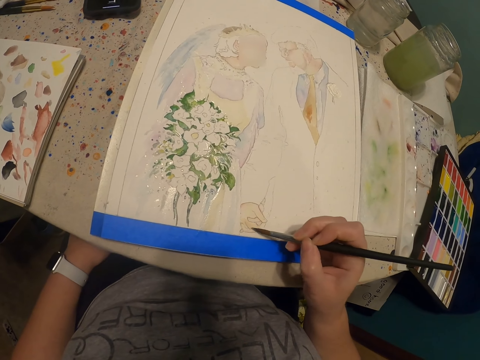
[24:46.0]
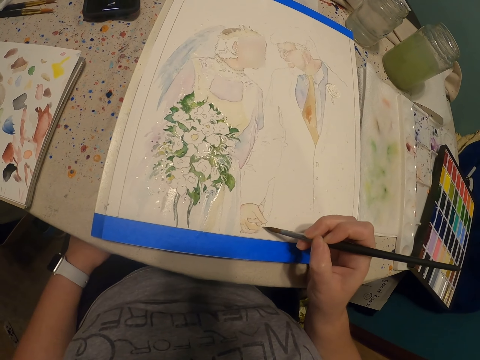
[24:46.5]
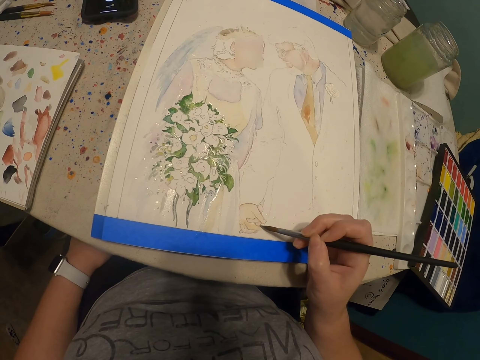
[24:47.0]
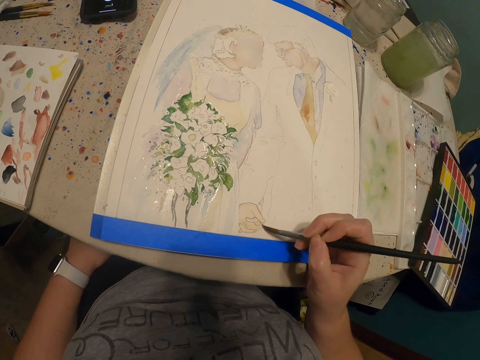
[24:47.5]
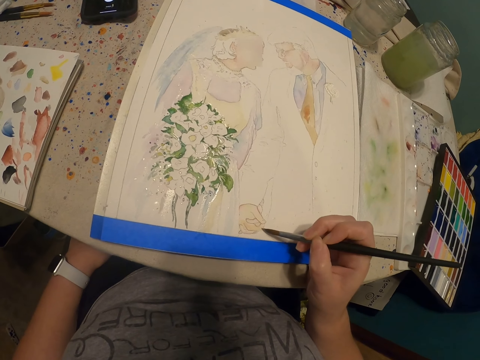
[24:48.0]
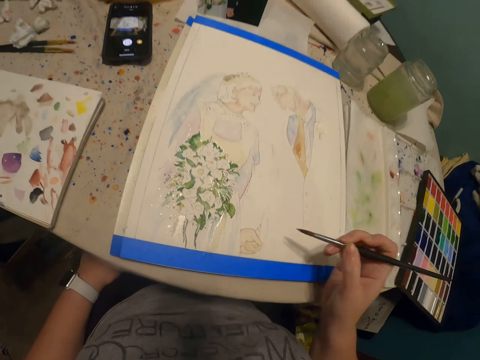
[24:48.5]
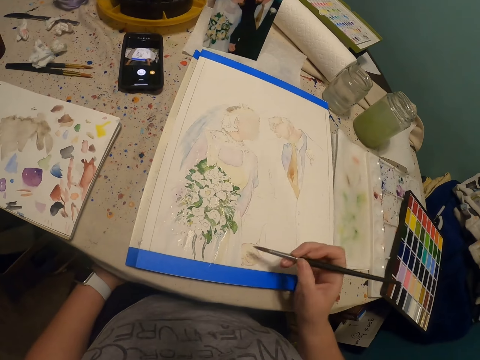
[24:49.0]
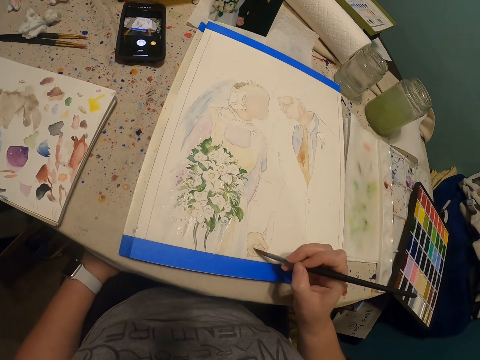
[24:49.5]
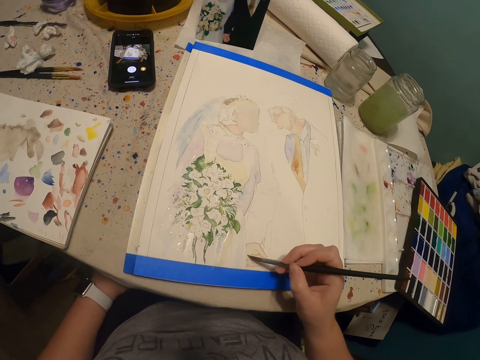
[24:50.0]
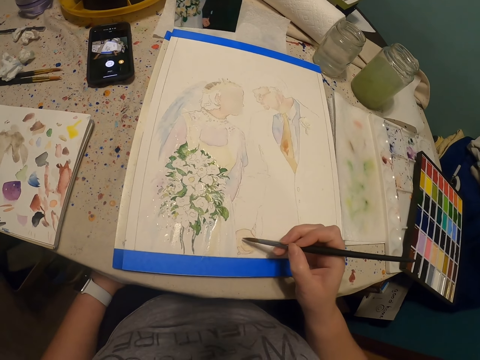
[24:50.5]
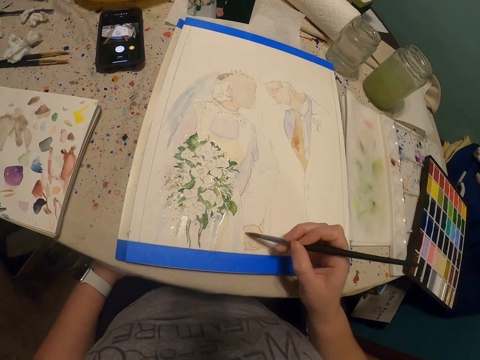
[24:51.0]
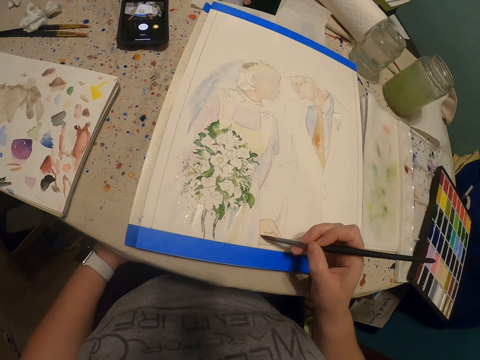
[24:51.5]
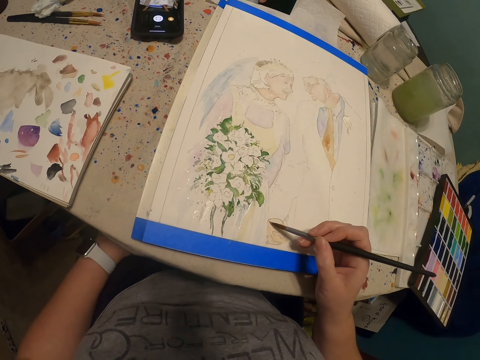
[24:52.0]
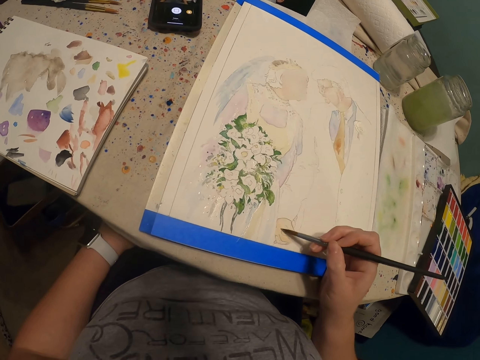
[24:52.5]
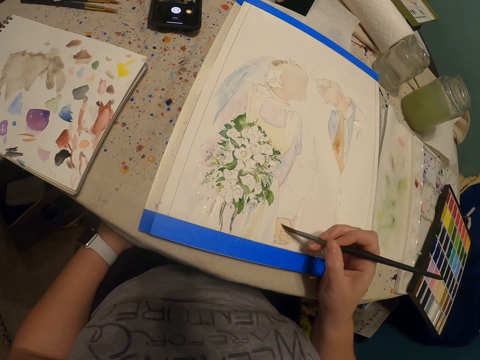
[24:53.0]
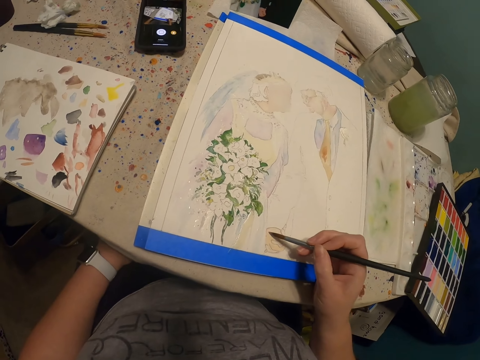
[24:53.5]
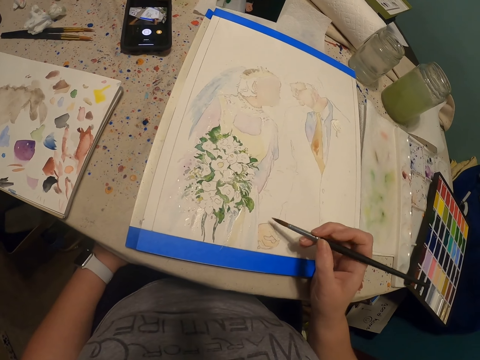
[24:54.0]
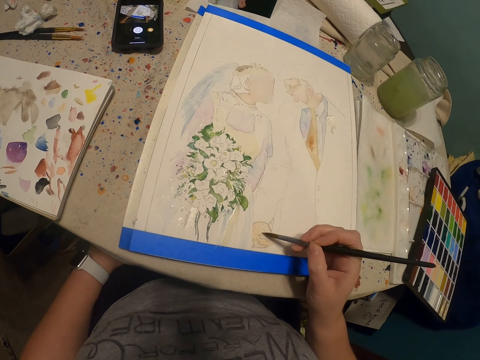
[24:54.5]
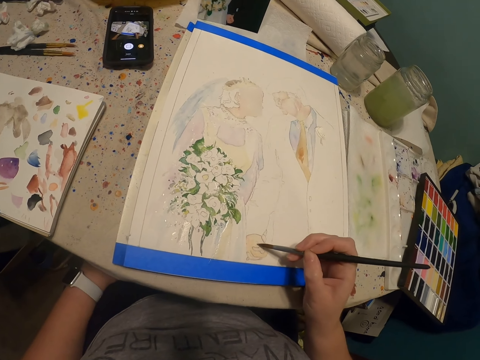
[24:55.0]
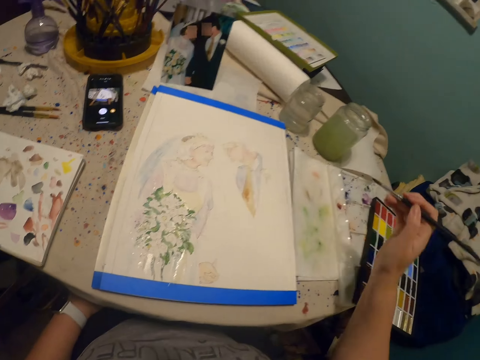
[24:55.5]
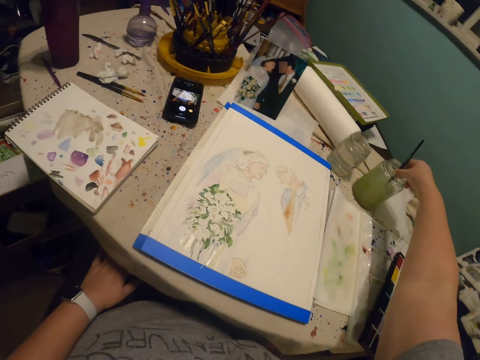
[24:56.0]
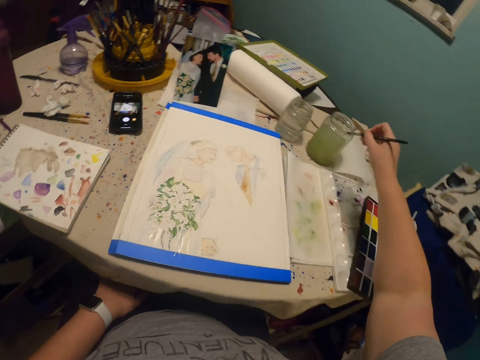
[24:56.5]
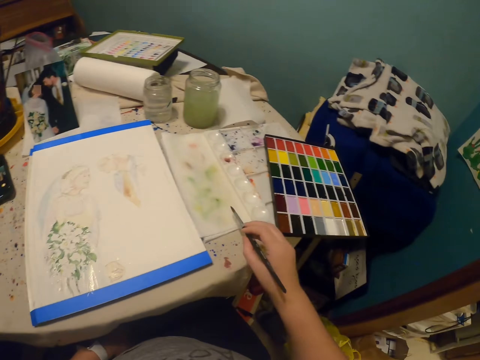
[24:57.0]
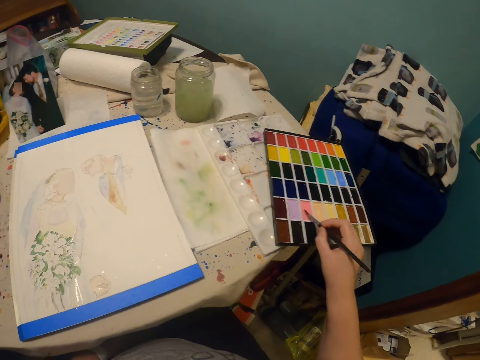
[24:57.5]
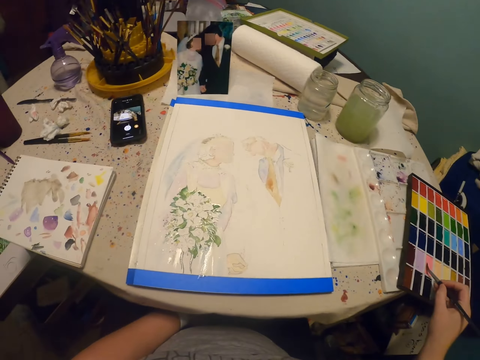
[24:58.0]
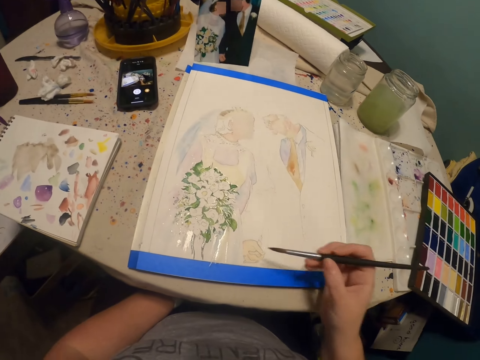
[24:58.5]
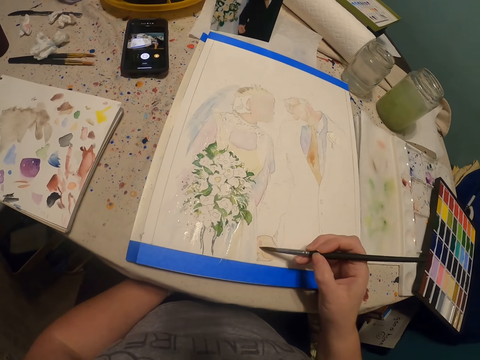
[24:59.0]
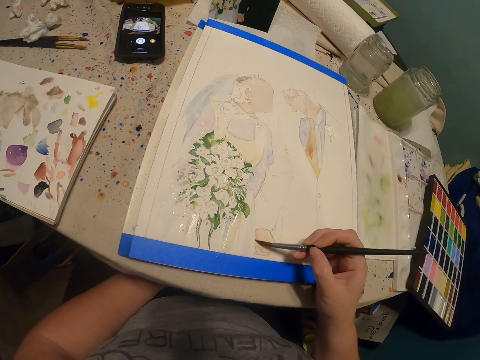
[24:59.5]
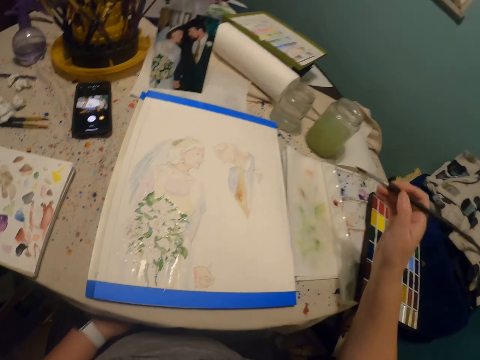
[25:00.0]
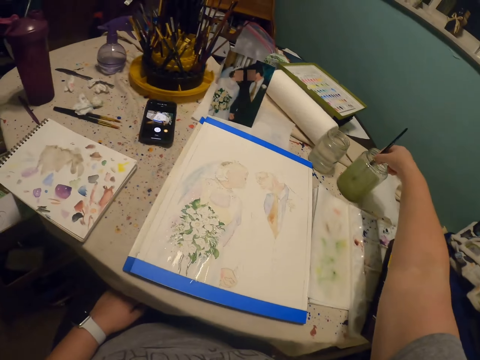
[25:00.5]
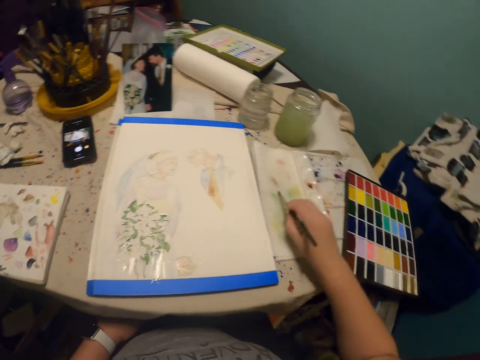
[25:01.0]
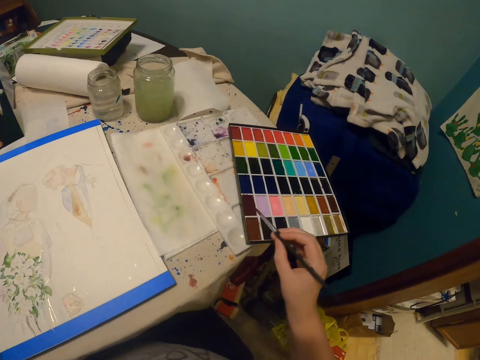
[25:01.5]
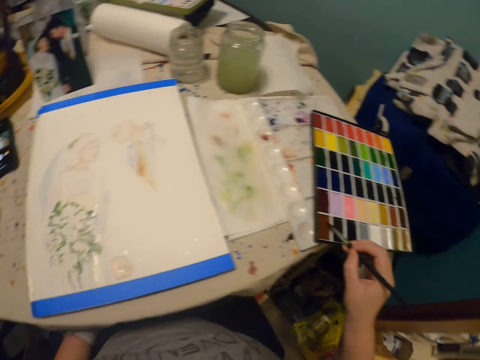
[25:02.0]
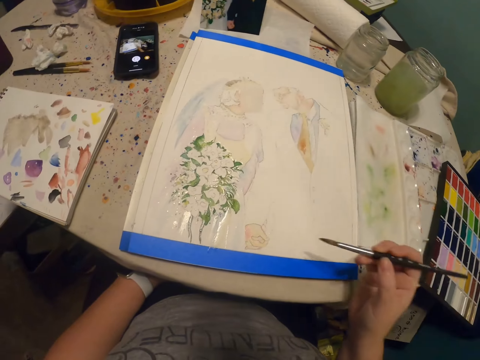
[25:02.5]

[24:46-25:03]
The camera wearer dips the paint brush in a glass of water or in the paint. They put the paint brush in a paint palette. They rub the brush on the paint palette. They continue to paint the art with the paint brush. They dip the paint brush in the glass of water or in the paint. They put the paint brush in the paint palette. They rub the brush on the paint palette.

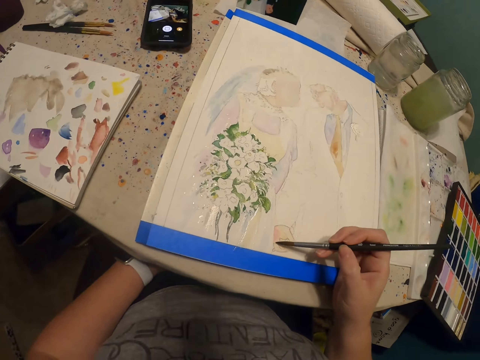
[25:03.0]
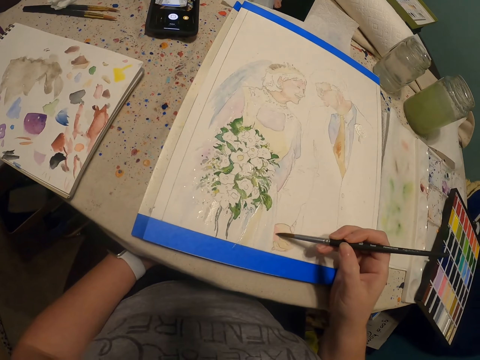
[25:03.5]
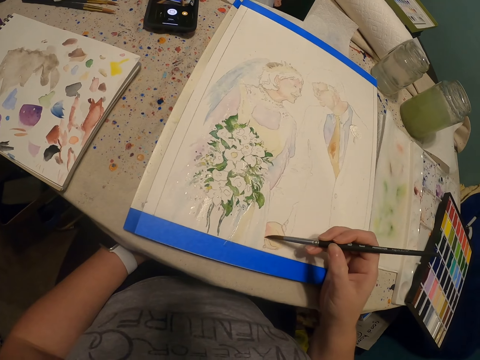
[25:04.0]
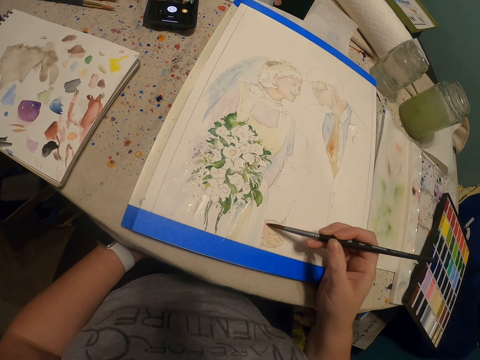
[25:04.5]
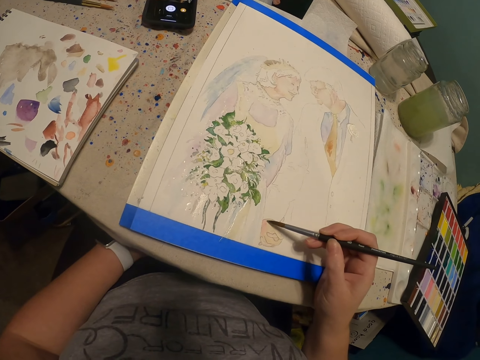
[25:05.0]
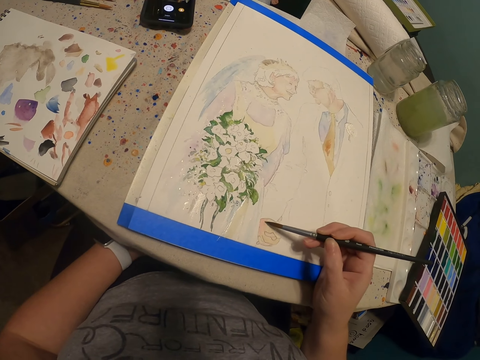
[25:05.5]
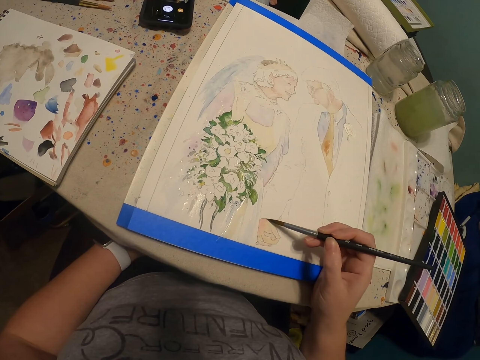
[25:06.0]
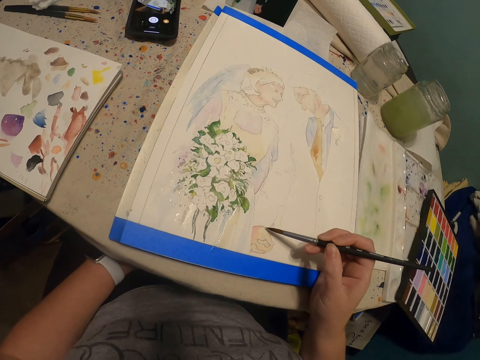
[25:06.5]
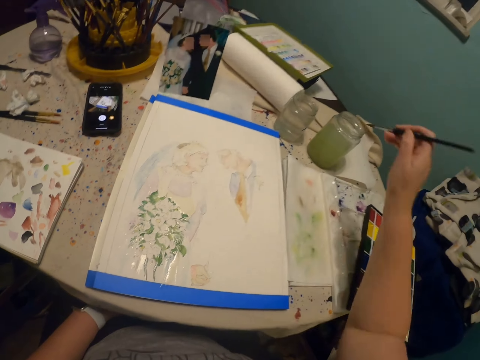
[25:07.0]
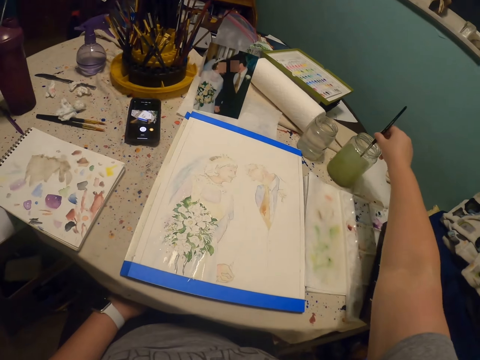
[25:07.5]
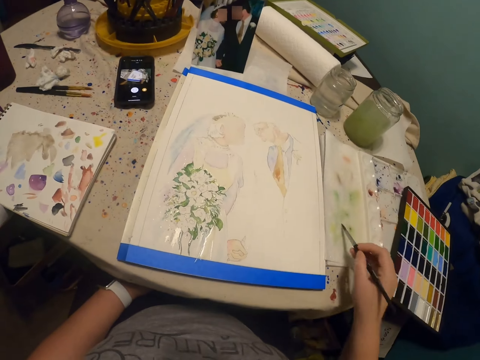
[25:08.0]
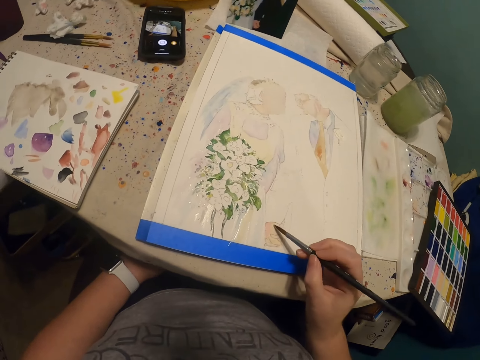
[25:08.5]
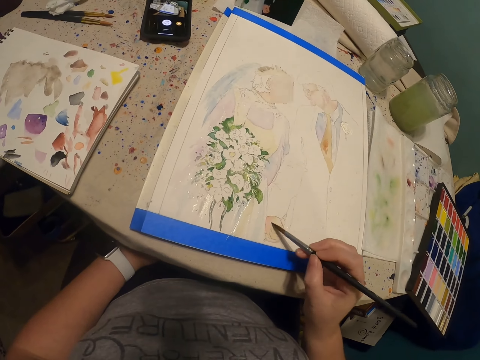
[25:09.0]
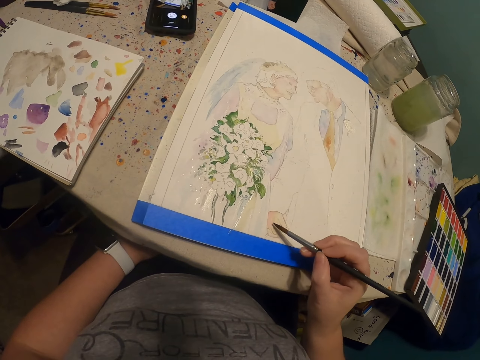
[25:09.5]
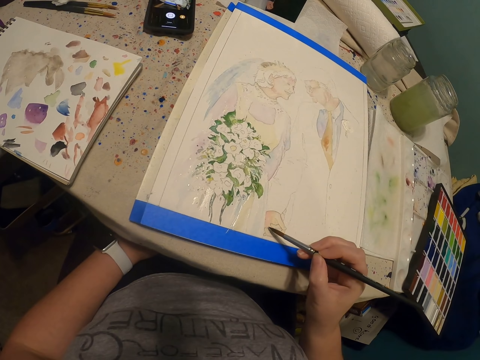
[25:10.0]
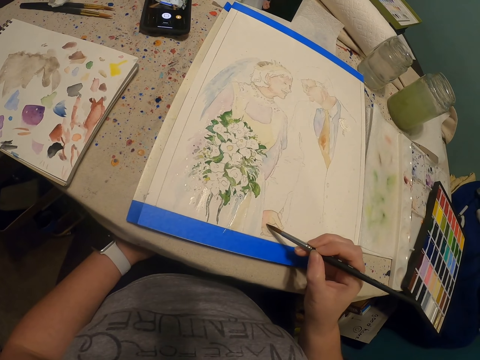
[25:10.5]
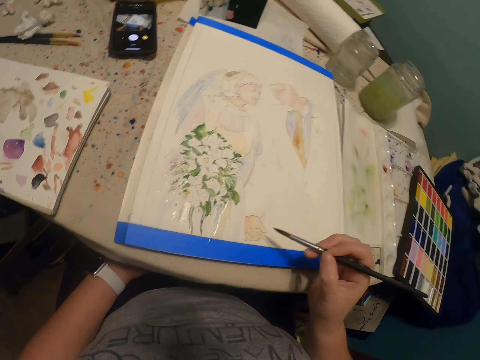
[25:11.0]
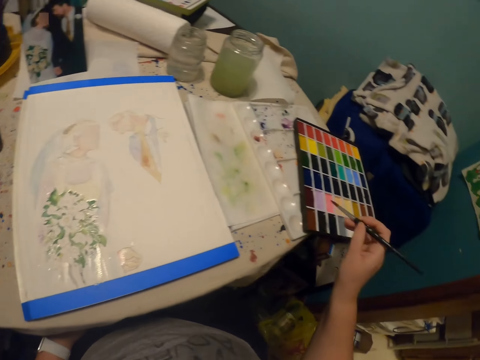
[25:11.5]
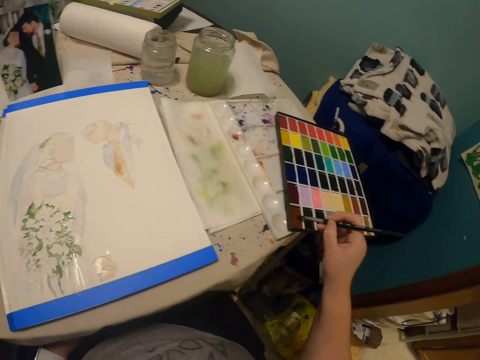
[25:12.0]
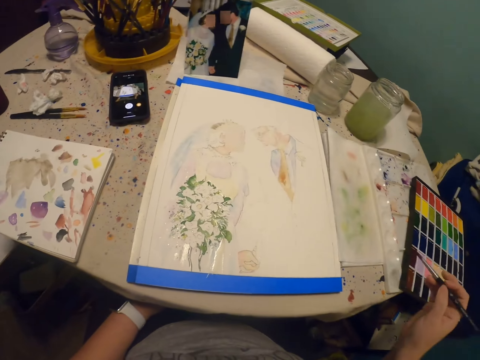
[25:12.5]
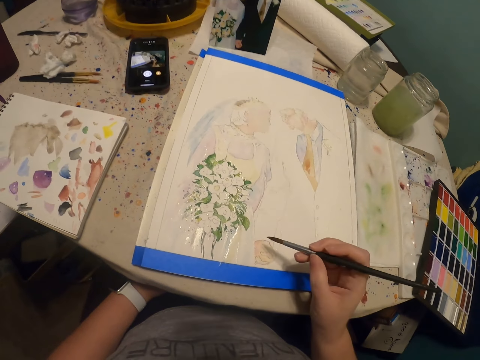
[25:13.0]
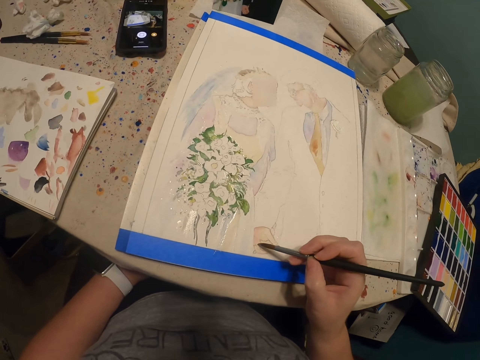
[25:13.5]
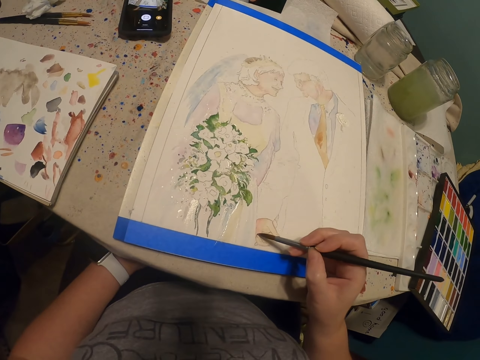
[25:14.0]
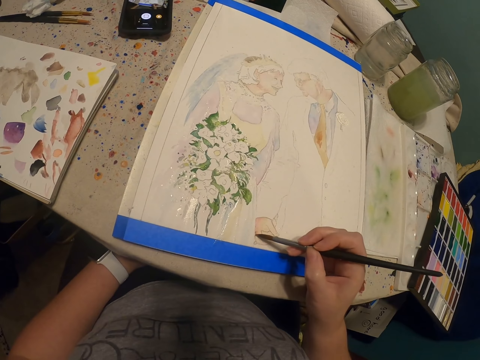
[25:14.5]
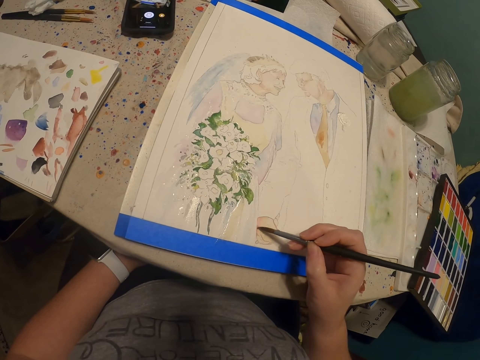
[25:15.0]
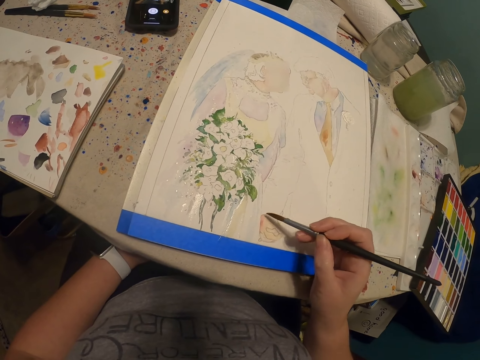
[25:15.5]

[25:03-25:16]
The camera wearer continues to paint the art with a paint brush. They dip the paint brush in a glass of water or in the paint. They continue to paint the art with the paint brush. They put the paint brush in a paint palette. They rub the brush on the paint palette. They continue to paint the art with the paint brush.
